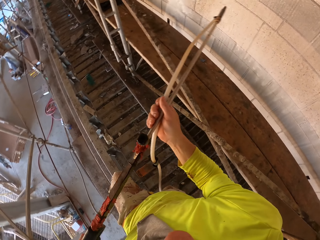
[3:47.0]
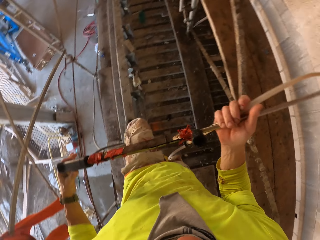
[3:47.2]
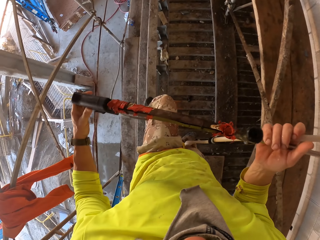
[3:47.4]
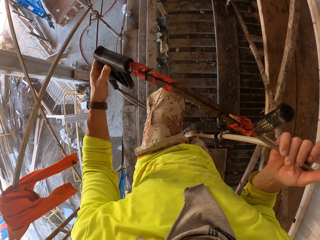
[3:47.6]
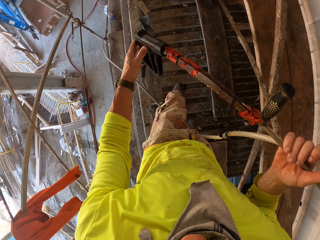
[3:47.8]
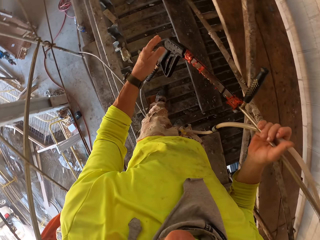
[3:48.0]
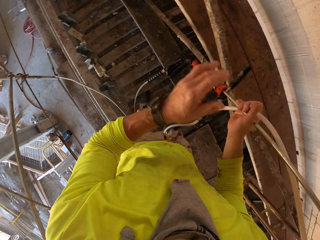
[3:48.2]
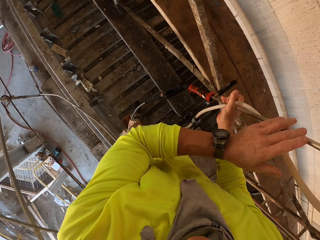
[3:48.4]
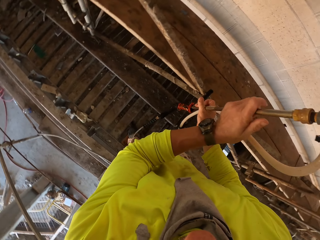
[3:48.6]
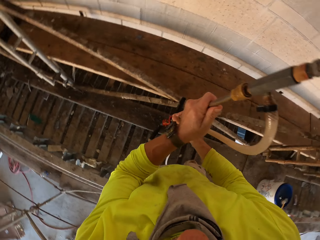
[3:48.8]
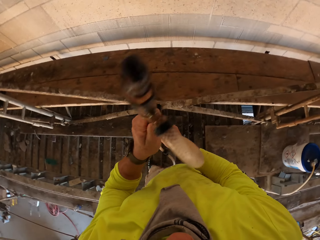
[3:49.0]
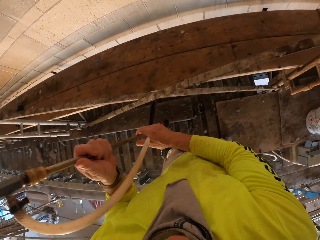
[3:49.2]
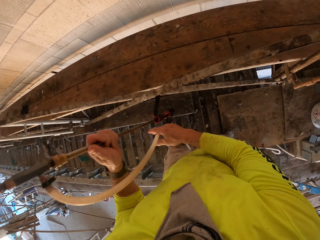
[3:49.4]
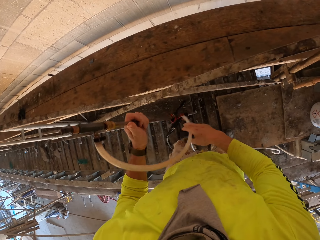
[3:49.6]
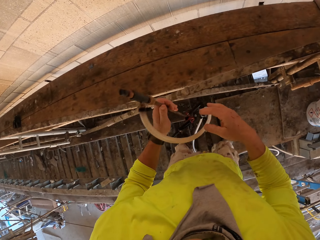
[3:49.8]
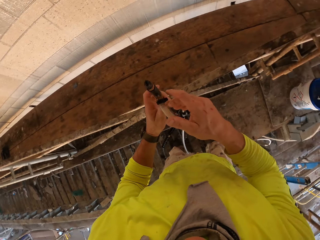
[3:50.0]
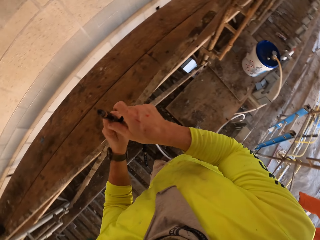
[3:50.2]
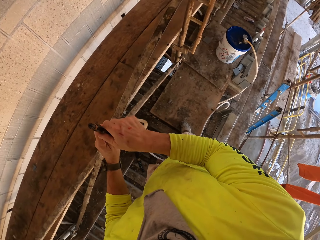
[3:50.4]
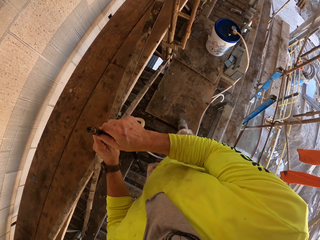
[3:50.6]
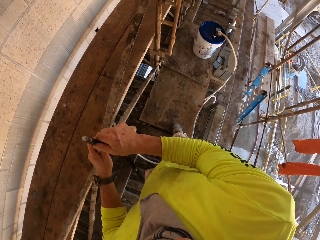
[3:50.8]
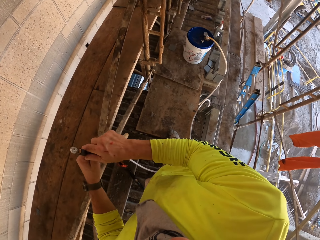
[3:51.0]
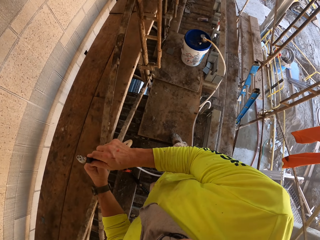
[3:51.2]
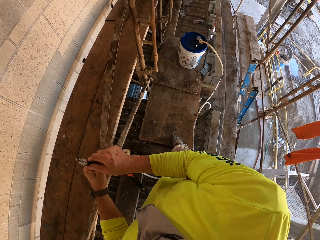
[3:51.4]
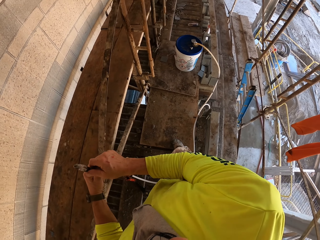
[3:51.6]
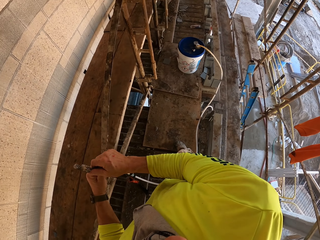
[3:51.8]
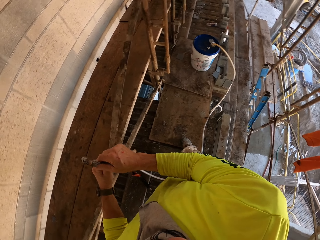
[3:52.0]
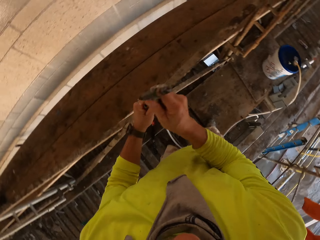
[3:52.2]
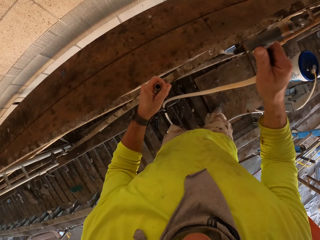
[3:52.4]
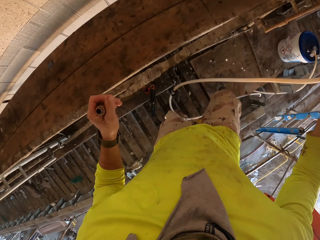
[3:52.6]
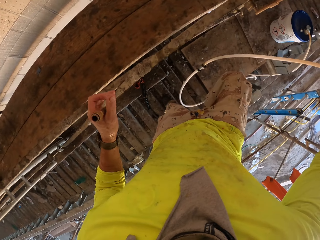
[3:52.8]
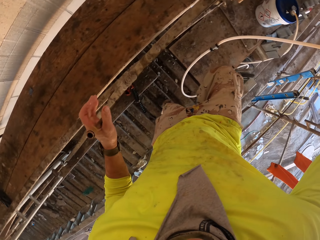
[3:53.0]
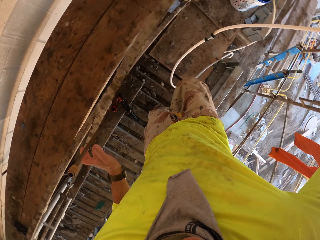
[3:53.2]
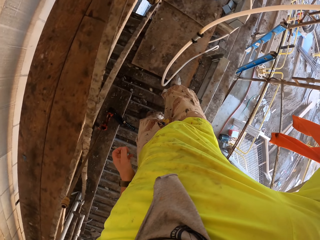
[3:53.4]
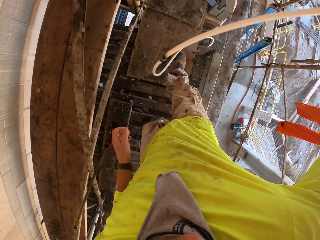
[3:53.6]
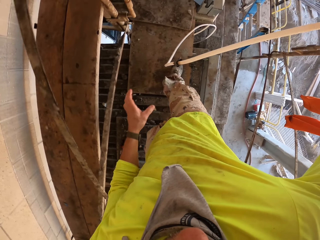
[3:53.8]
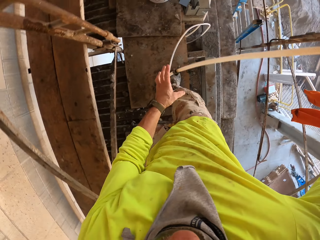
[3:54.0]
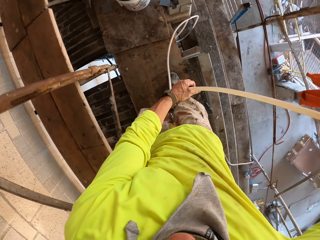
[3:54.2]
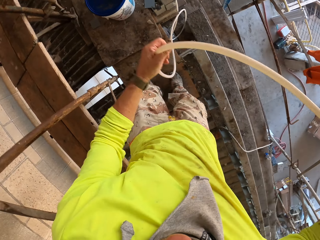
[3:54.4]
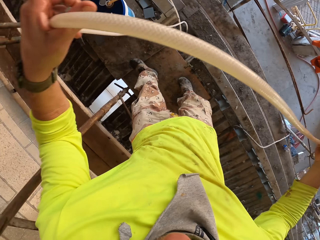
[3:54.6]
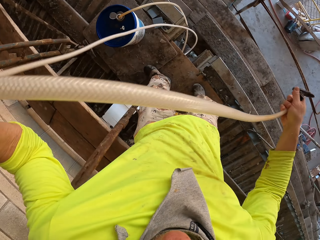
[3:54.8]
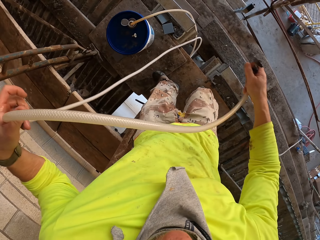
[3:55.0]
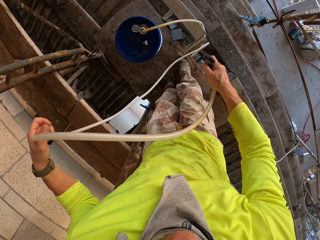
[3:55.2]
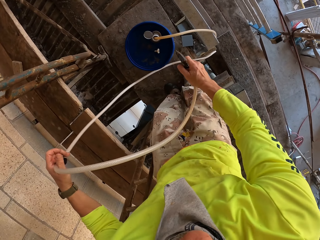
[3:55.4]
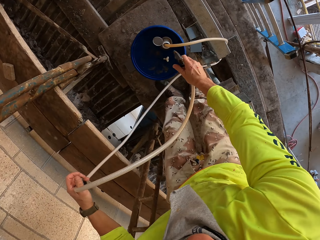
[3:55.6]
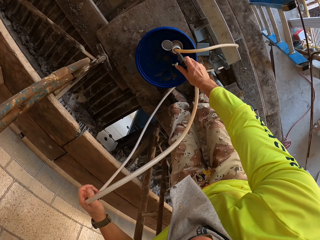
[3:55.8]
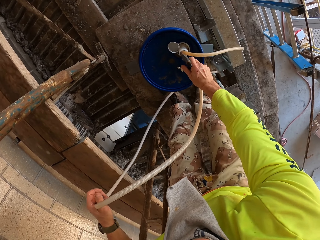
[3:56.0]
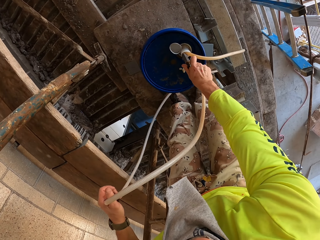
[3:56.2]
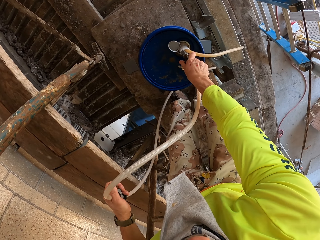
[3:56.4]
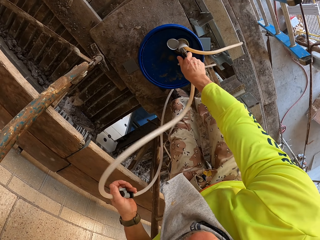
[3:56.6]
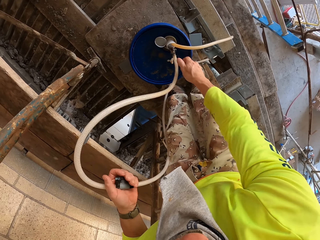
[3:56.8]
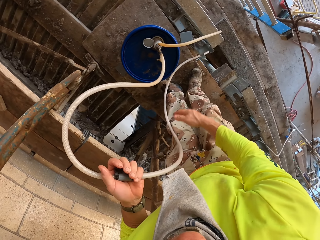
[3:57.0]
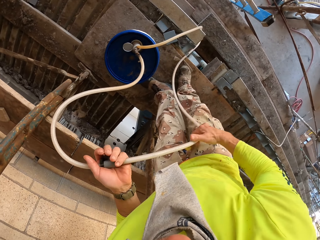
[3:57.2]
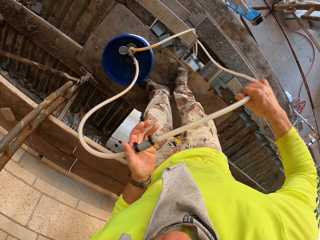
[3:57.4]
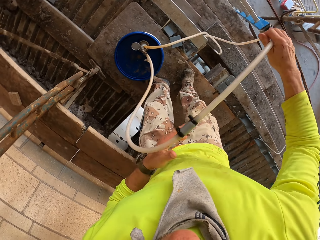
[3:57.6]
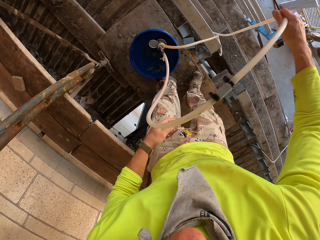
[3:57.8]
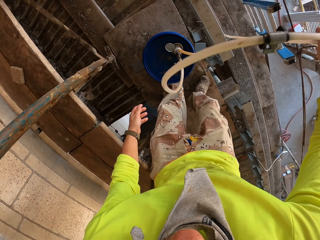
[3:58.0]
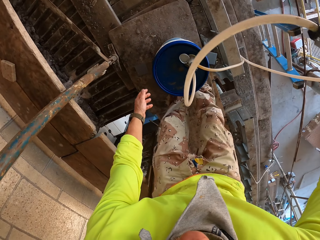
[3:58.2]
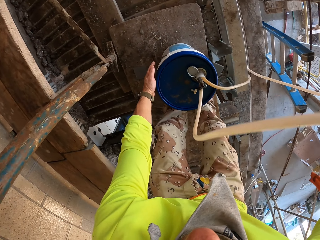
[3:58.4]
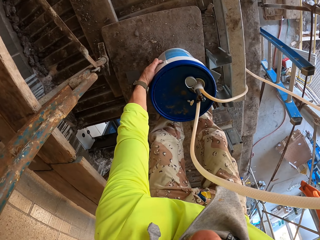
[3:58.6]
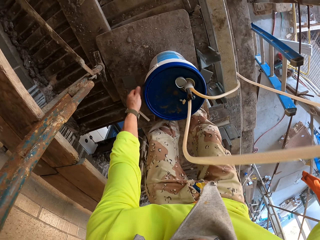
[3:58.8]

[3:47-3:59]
The camera wearer turns to the side. They put the stirrup spray on the scaffold, against the wood stand. They remove the pipe from the stirrup spray. They pull the pipe. They put the pipe into the portable spray bucket. They hold the pipe.

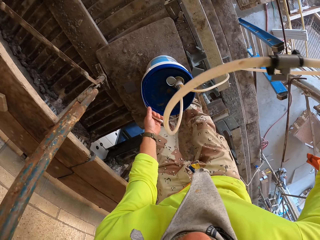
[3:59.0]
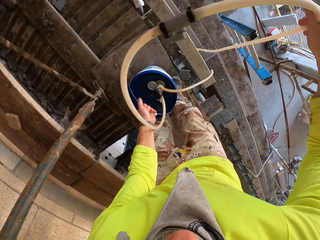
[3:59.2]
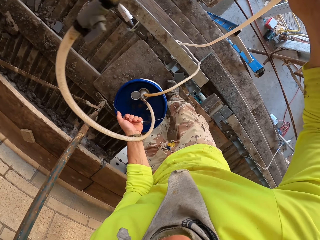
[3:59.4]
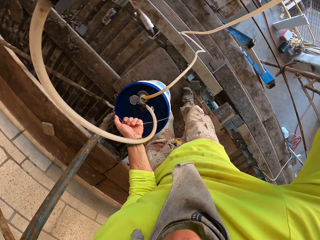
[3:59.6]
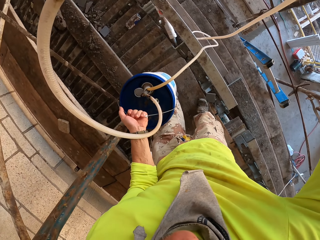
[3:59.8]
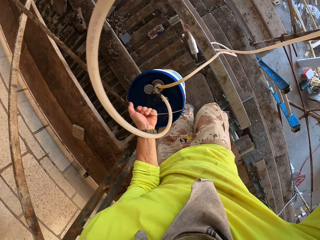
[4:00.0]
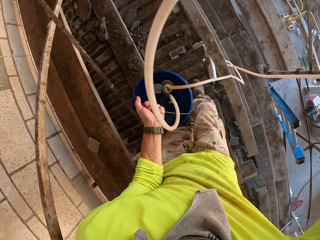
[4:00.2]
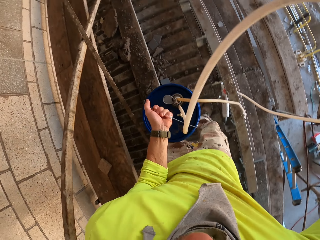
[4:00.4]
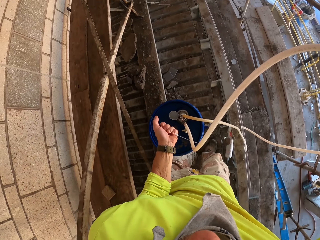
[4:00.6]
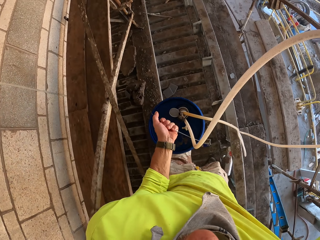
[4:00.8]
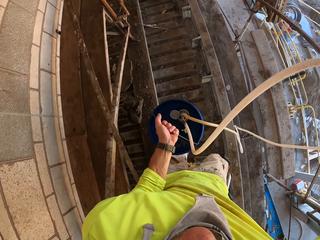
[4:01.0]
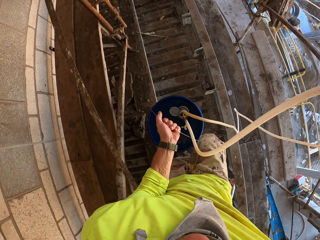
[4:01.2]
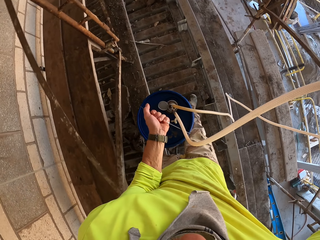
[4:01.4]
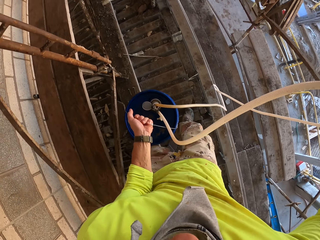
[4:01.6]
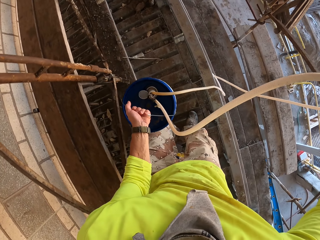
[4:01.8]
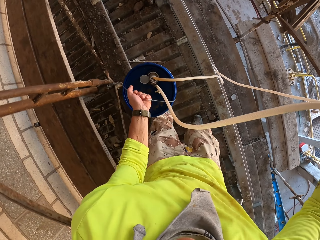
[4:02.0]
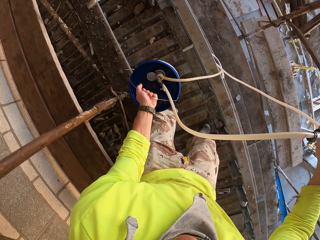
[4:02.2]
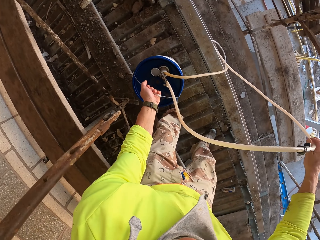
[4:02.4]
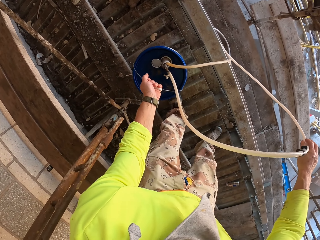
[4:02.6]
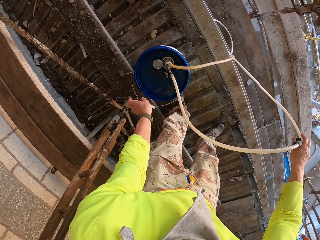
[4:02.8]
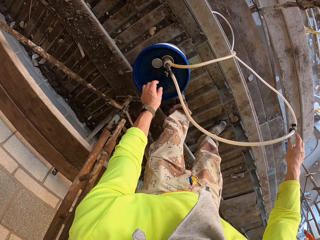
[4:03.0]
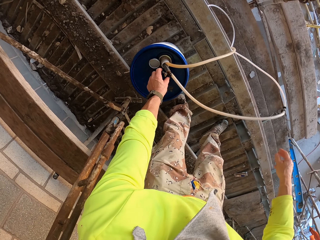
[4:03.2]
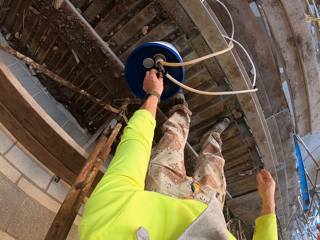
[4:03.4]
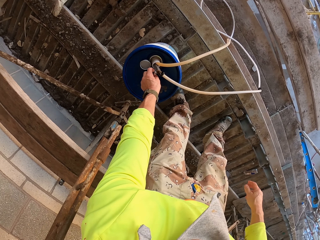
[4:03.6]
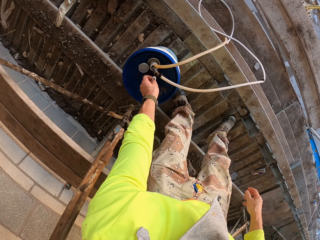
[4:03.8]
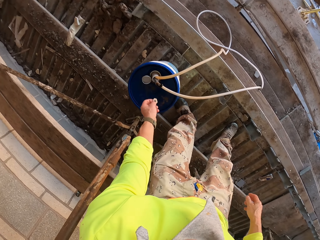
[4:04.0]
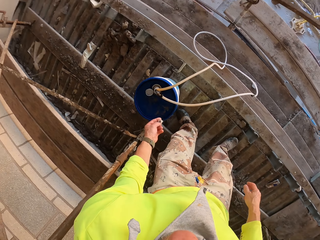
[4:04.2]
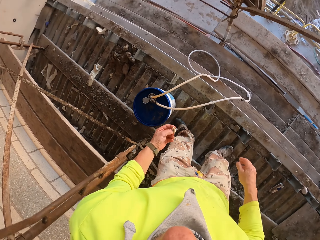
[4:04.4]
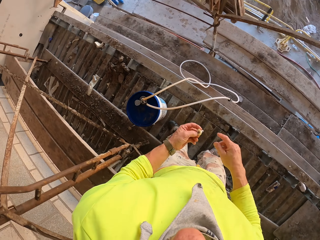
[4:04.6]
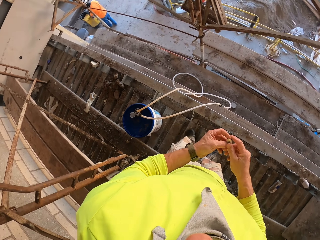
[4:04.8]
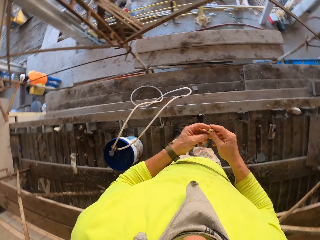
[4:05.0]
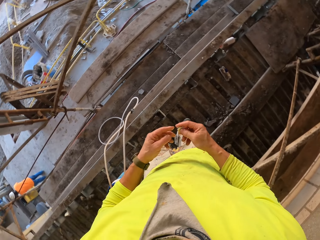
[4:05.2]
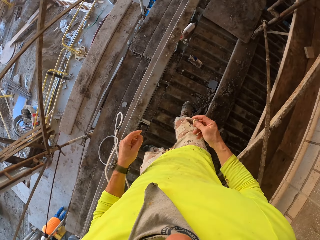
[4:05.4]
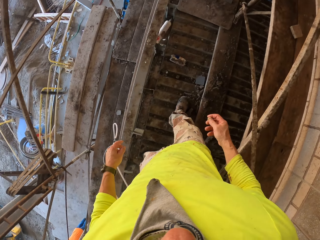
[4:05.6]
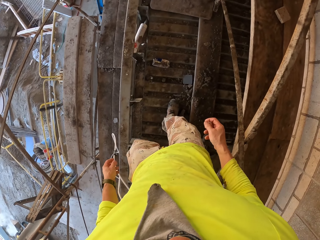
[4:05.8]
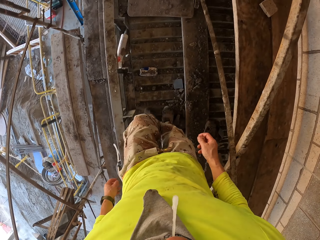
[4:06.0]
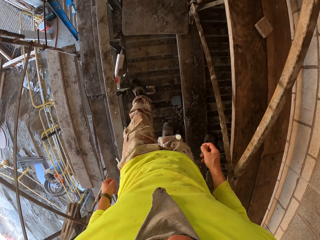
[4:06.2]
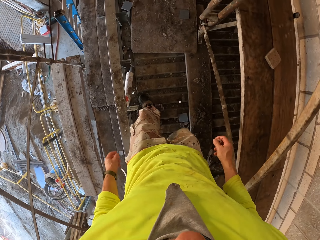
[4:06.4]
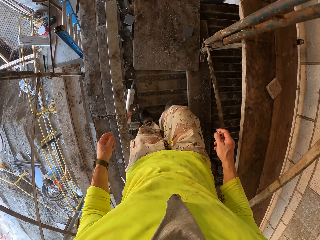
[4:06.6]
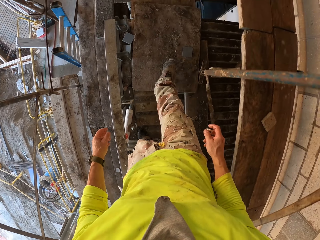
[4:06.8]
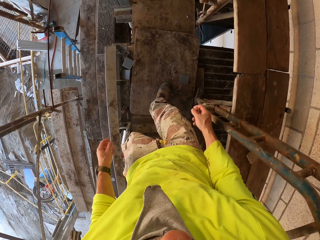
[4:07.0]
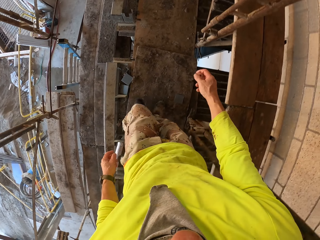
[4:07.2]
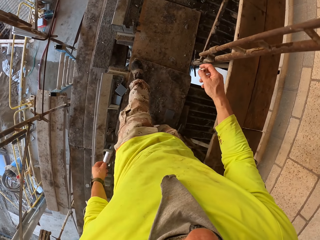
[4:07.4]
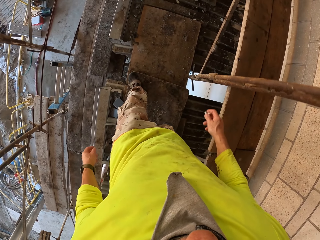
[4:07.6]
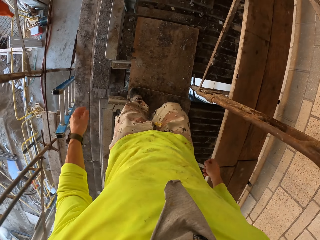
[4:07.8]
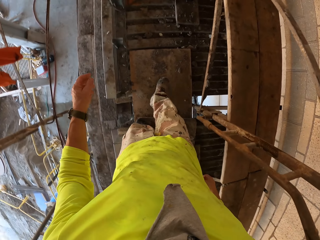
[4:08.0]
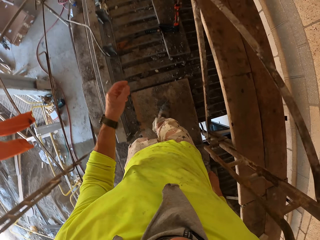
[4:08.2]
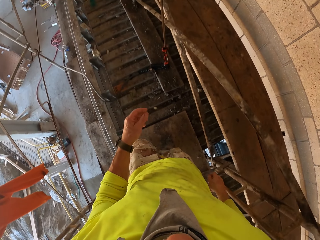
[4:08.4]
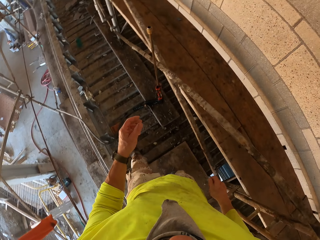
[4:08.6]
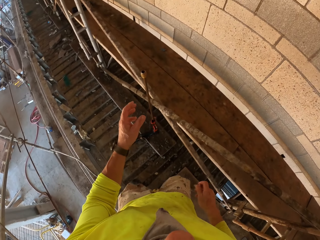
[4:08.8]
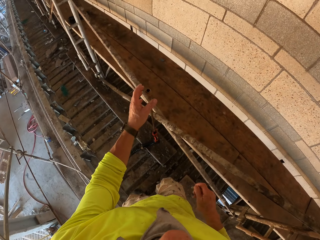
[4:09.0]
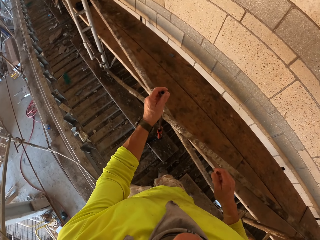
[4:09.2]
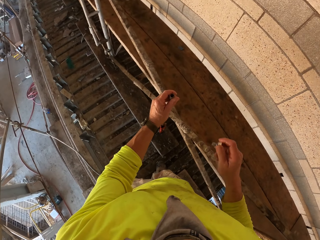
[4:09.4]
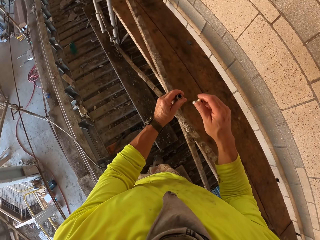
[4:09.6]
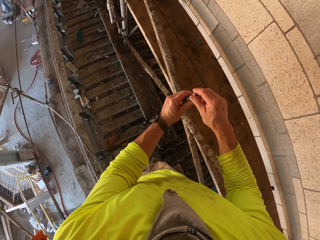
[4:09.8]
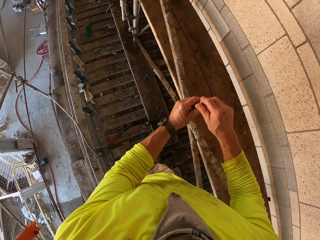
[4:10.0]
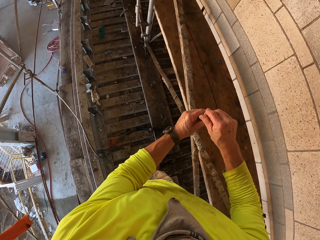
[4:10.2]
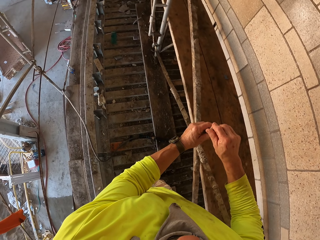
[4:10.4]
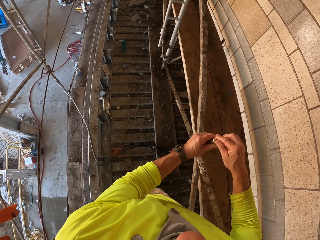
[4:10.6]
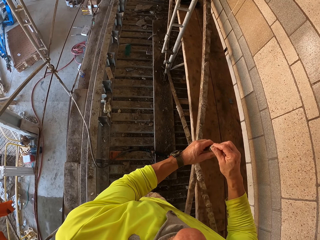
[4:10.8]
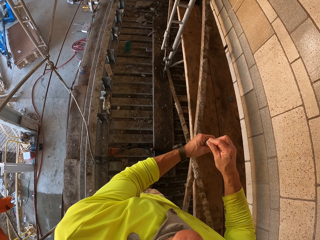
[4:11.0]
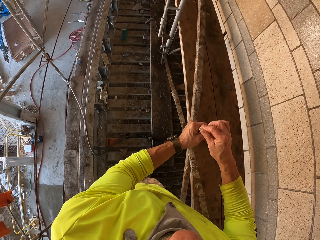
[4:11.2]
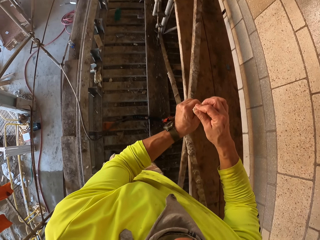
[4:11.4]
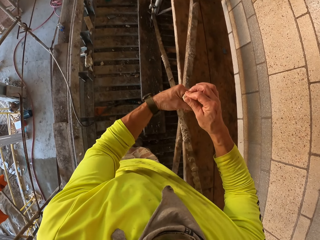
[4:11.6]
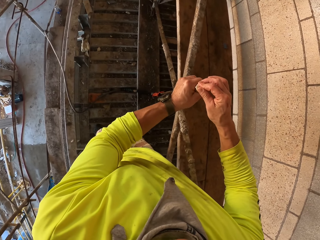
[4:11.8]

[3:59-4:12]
The camera wearer takes the bucket handle. They lift the bucket spray. They hold the bucket handle. They walk on the scaffold. They put the bucket down on the wood holders. They take the nozzle body or Loctite PL3 tip. They walk on the scaffold. They hold the Loctite PL3 tip. They turn to the side. They hold the stirrup spray. They hold the Loctite PL3 tip. They fix the nozzle body on the stirrup spray.
